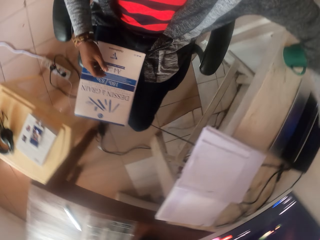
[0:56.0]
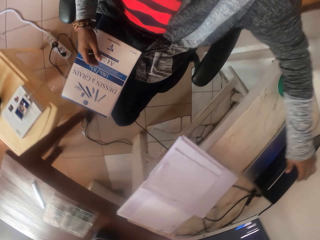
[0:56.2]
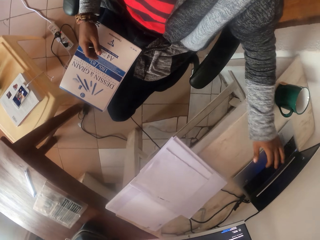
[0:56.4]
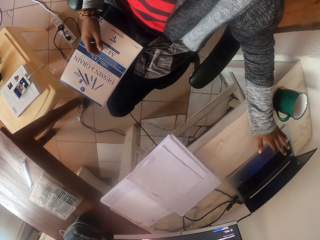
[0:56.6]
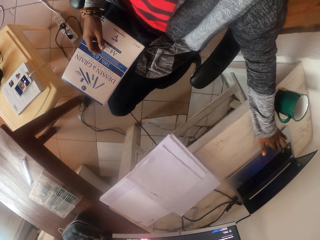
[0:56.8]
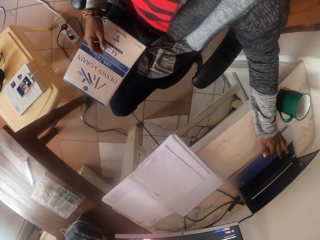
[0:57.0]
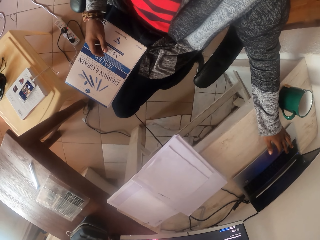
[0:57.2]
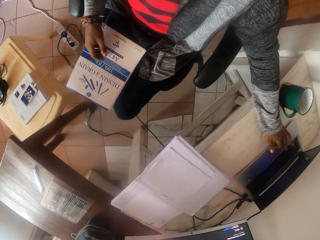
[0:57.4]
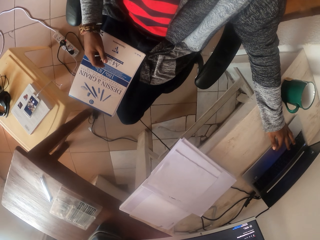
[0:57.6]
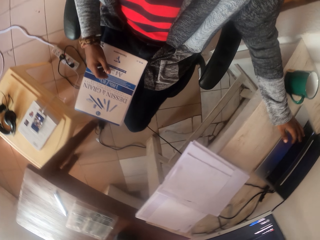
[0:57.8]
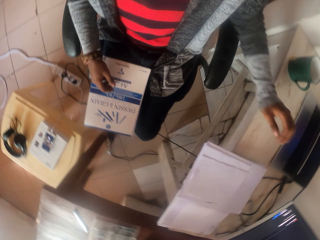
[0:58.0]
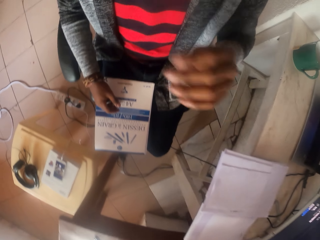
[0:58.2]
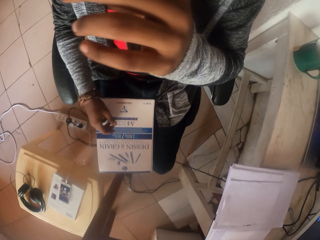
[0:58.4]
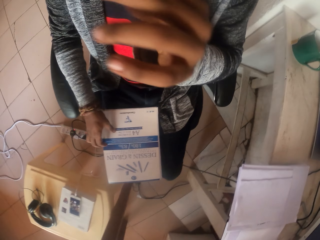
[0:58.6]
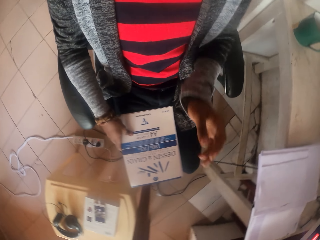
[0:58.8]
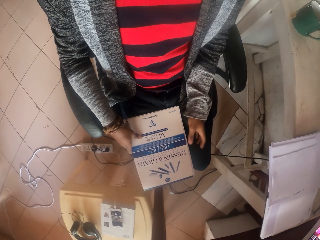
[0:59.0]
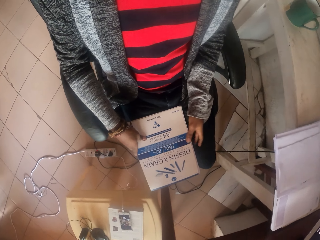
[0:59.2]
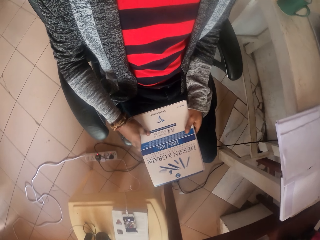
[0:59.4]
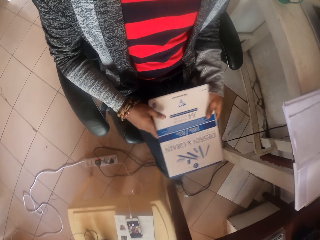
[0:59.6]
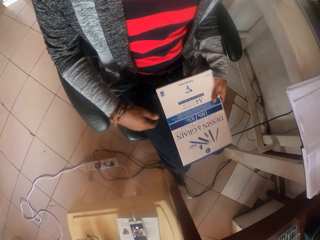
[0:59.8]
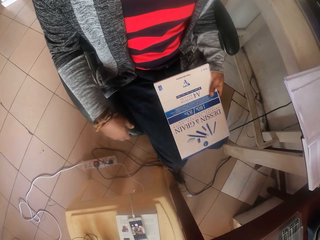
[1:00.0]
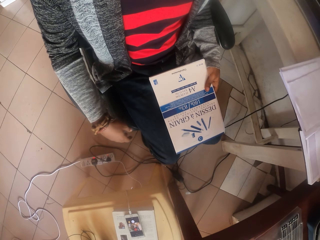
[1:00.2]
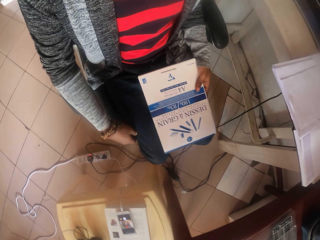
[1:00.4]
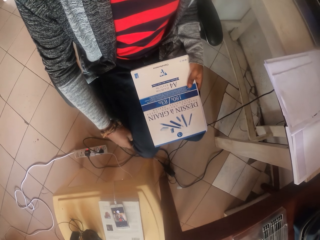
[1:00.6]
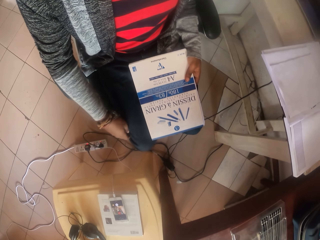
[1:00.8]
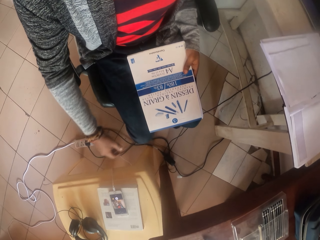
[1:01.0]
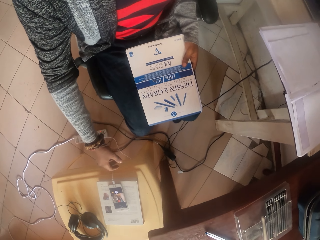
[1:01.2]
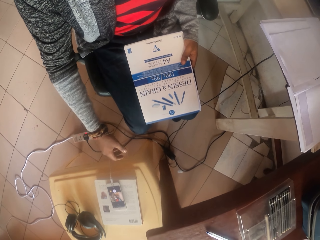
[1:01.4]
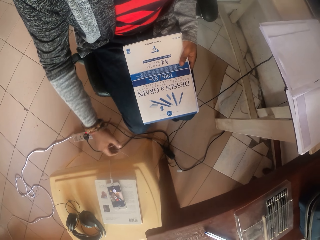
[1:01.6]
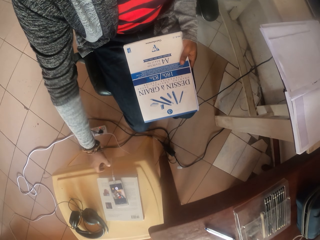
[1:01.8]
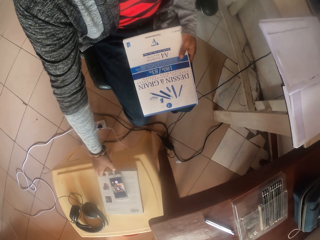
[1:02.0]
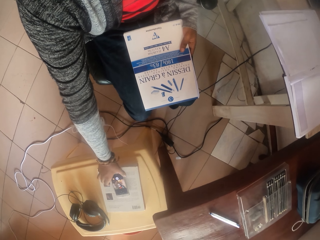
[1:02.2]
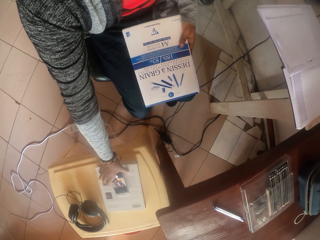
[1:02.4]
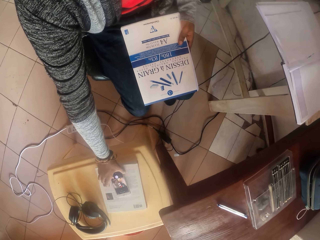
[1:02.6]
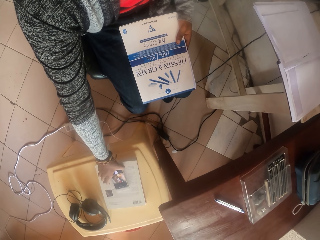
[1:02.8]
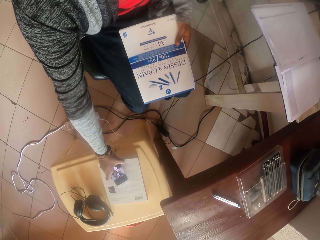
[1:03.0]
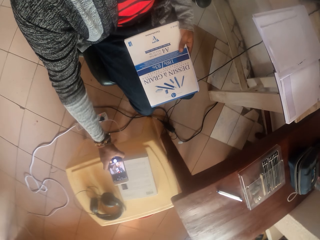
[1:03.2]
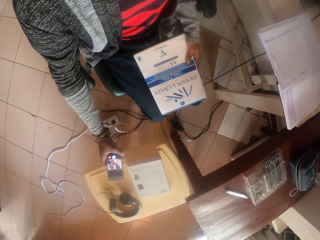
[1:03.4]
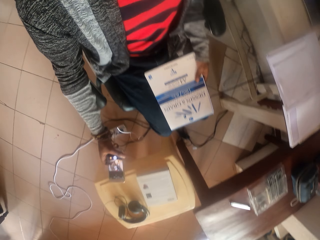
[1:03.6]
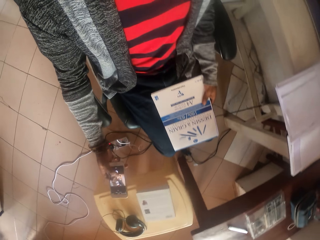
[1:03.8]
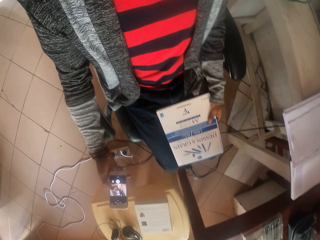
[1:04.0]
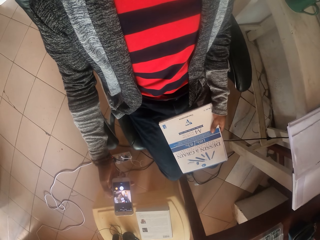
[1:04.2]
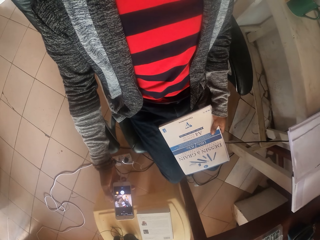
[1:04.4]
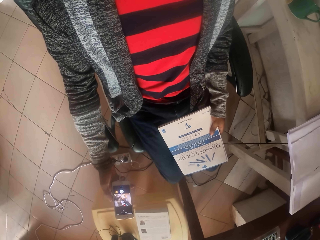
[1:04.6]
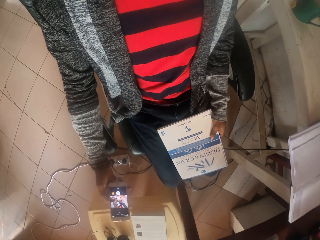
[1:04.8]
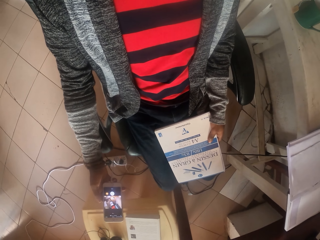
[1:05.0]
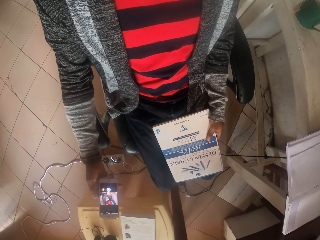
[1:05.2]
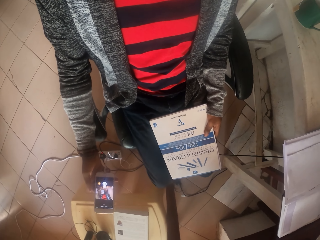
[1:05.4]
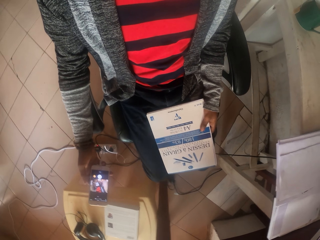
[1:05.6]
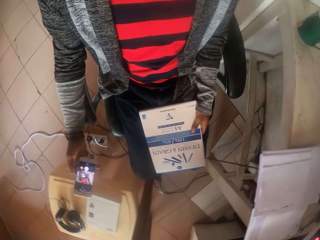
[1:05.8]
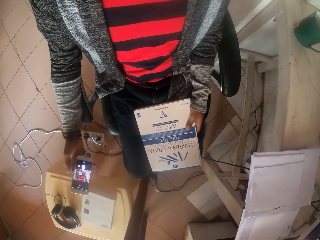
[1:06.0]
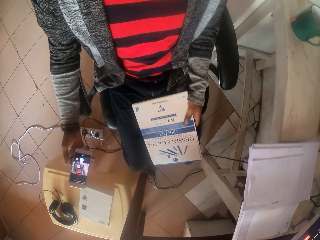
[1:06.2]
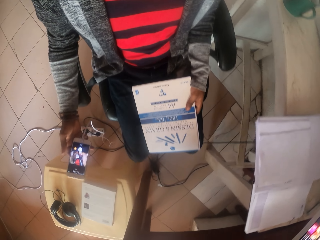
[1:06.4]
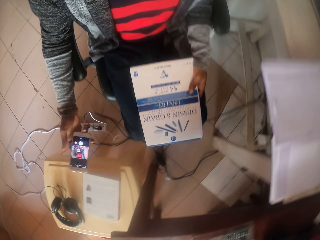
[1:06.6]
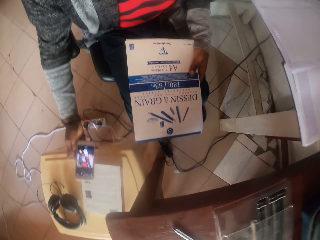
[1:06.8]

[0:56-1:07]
The camera wearer operates the laptop. He rubs the nose. He touches his face. He holds a book with both hands. He picks up the phone with his right hand. He looks at the phone.

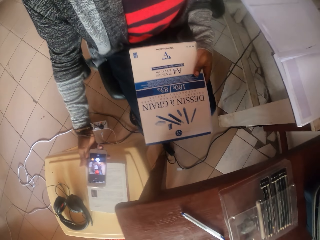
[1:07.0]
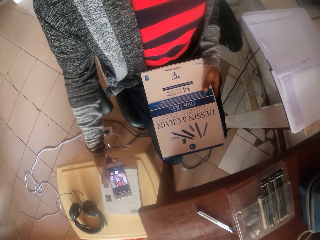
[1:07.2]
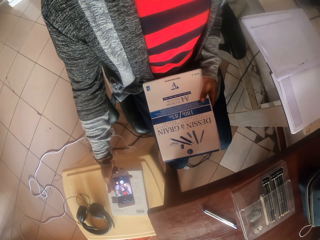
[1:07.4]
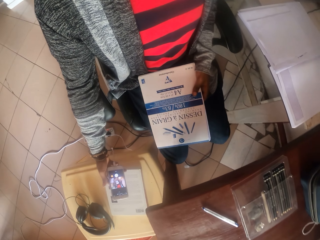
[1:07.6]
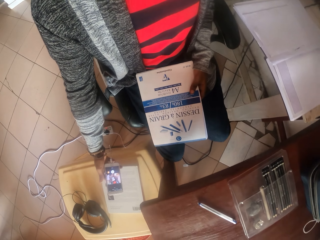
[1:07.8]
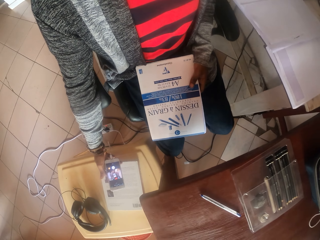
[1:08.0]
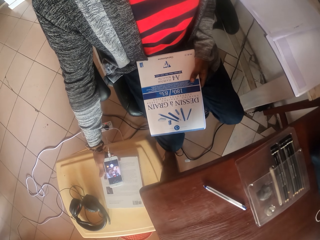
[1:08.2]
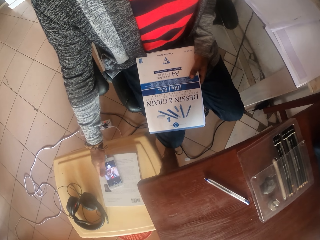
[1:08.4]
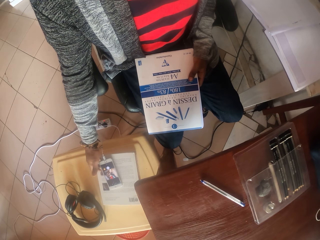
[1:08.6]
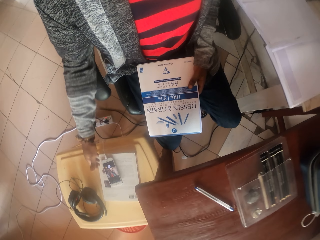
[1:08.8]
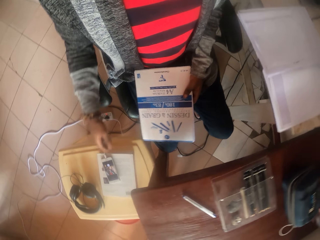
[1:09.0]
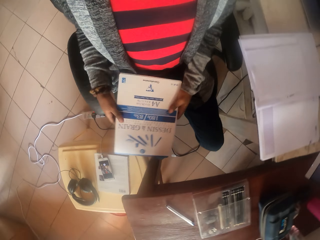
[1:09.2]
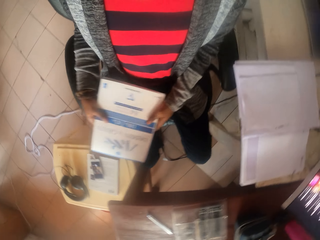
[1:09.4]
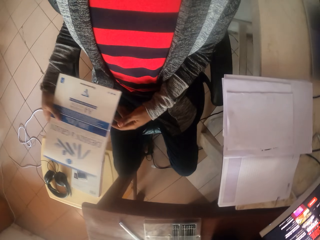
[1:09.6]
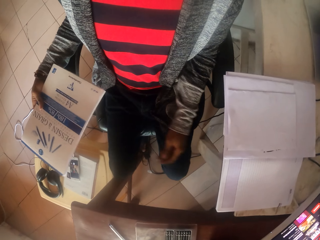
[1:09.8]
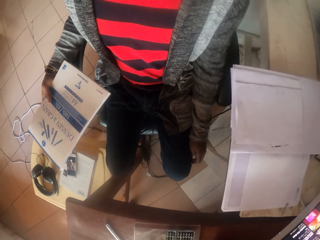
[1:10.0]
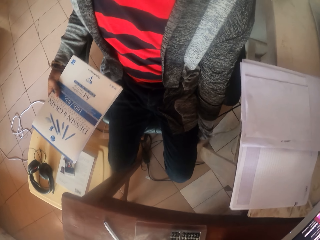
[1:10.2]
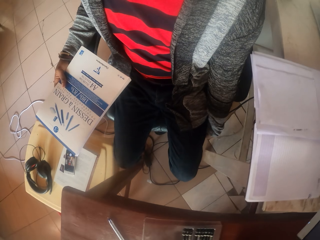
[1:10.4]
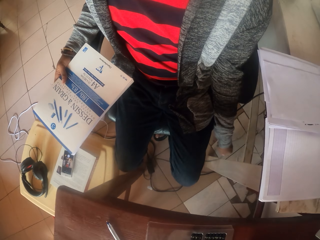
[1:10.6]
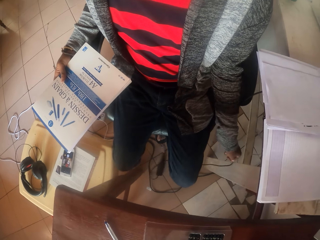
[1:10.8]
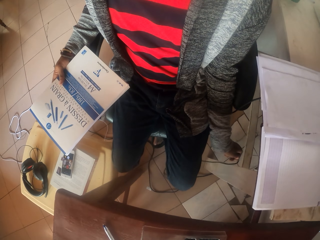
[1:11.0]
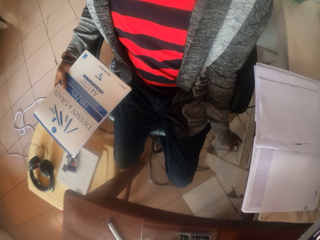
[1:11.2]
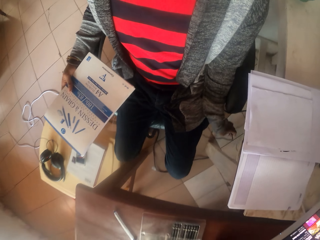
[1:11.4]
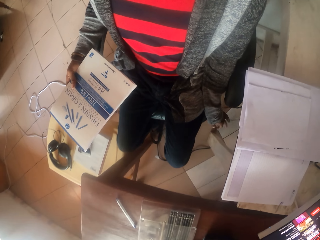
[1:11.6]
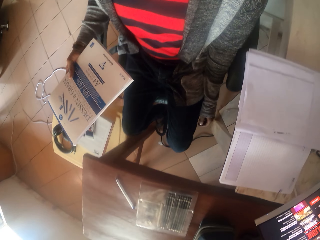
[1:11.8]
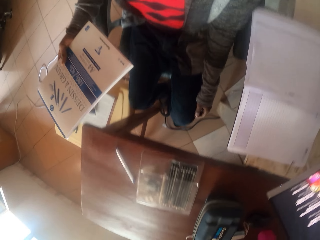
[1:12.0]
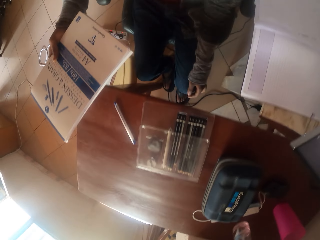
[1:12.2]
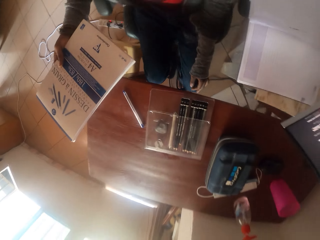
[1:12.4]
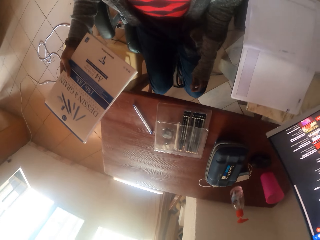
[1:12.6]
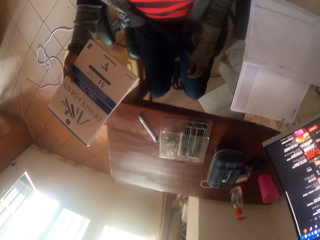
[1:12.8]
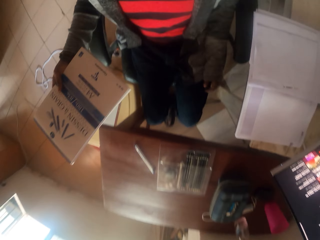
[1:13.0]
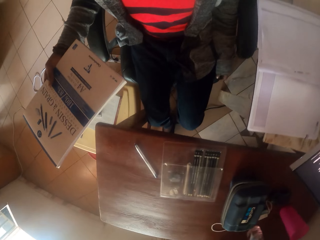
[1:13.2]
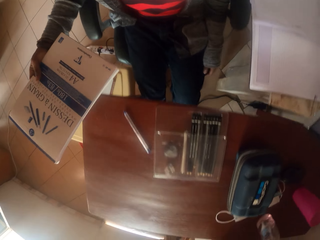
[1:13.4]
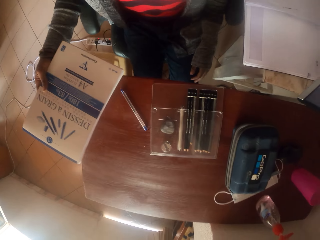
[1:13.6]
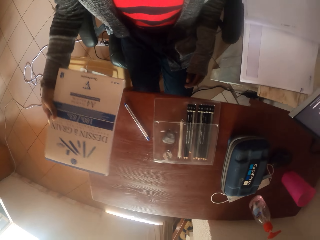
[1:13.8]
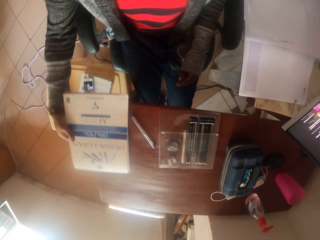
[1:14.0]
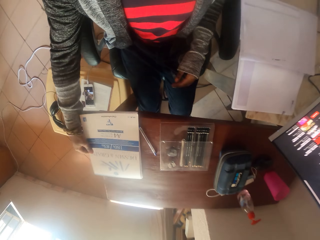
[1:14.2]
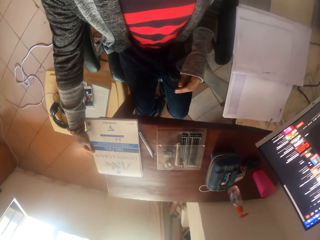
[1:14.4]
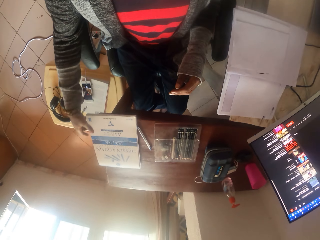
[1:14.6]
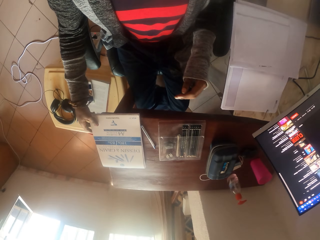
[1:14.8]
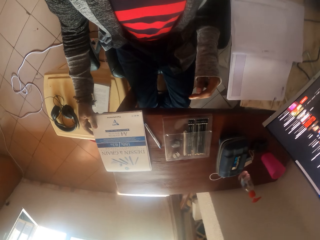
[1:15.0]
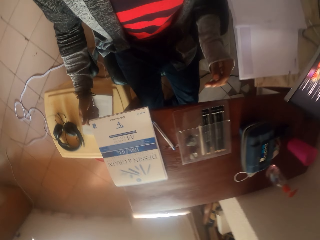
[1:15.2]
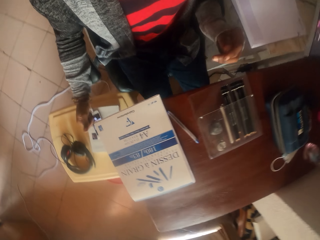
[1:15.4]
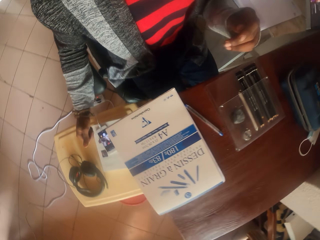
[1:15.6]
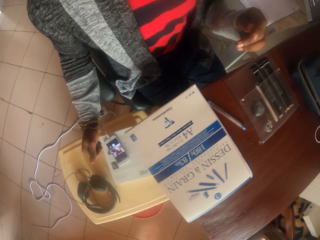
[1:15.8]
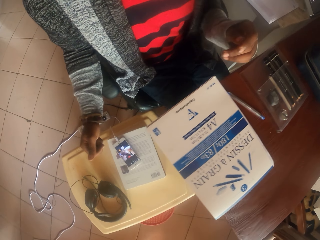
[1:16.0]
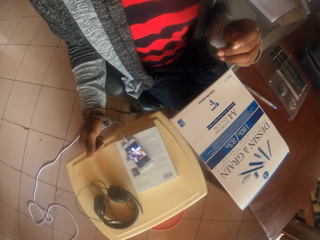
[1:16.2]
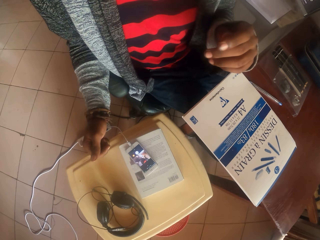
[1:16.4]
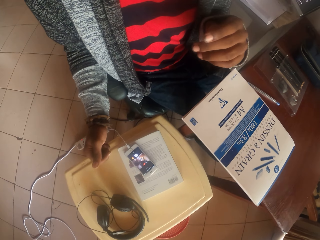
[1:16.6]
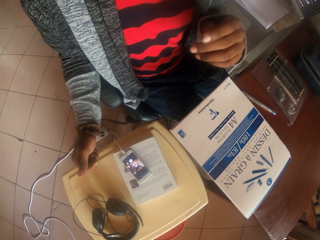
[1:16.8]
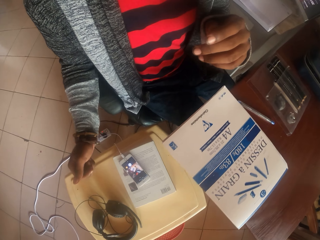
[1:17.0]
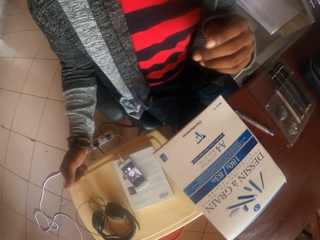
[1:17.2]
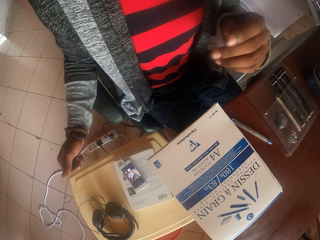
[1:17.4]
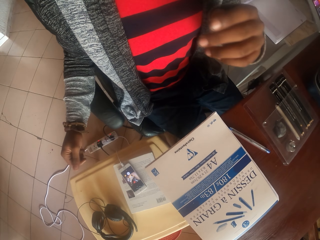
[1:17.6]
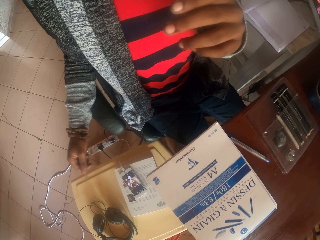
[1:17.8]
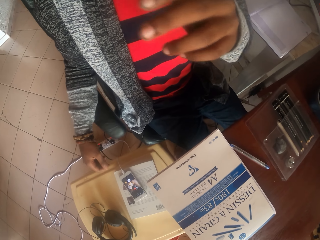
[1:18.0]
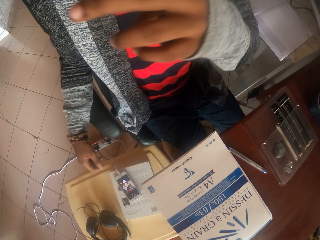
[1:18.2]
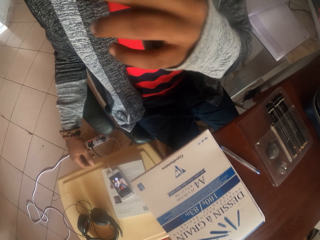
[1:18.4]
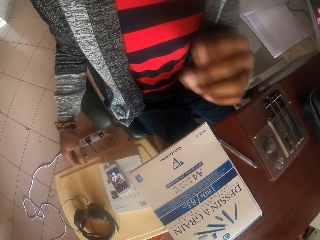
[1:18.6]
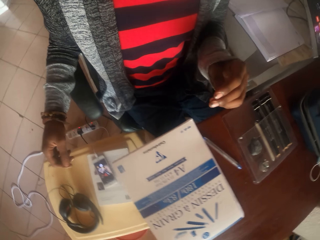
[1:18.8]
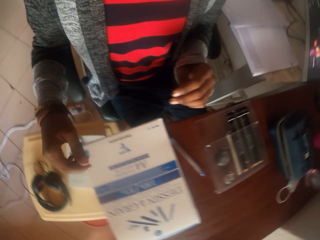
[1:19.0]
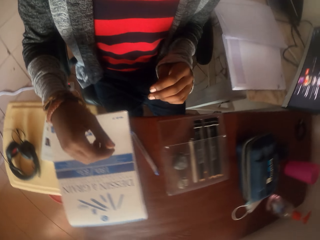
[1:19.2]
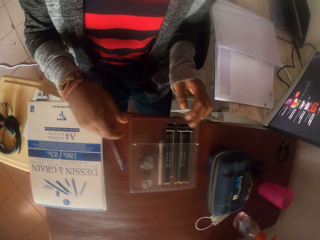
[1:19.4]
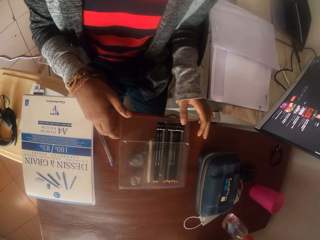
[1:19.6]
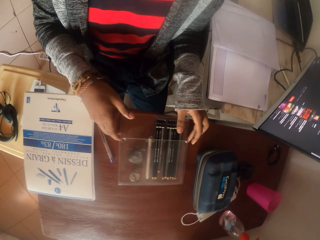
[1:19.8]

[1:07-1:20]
The camera wearer swings on the chair. He holds the book. He puts the phone on a stool. He pulls a cable. He moves forward. He puts the book on the table. He looks around. He touches his face.
